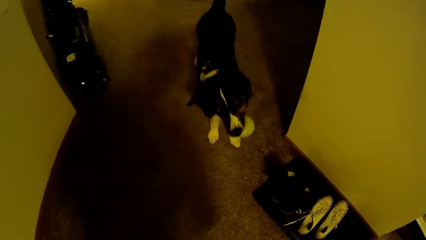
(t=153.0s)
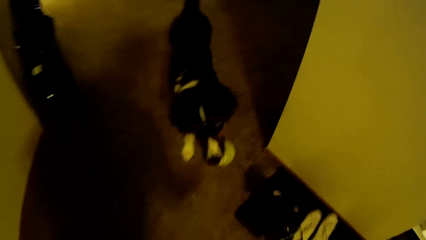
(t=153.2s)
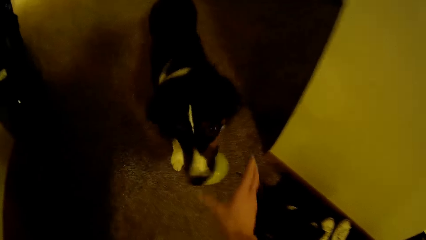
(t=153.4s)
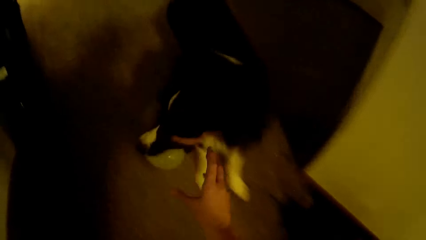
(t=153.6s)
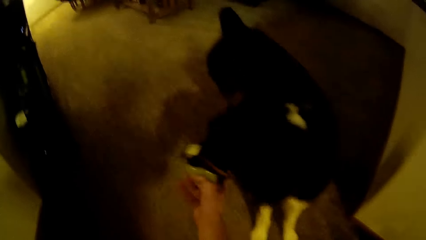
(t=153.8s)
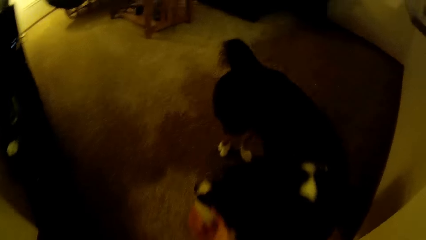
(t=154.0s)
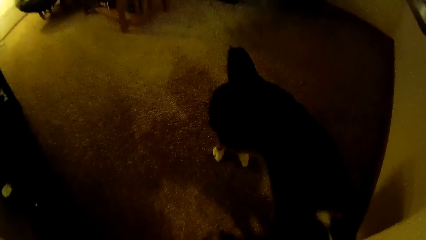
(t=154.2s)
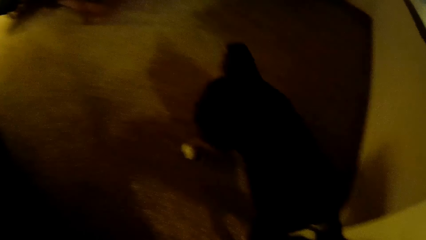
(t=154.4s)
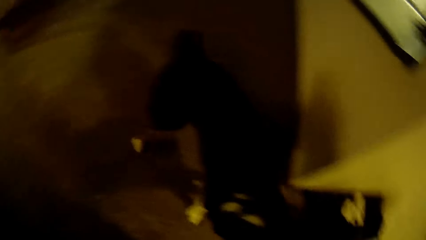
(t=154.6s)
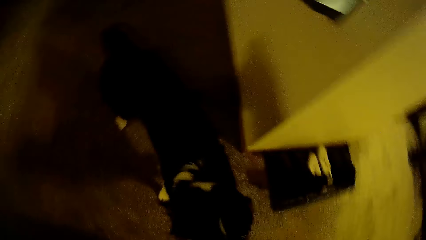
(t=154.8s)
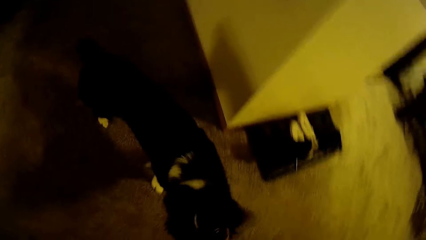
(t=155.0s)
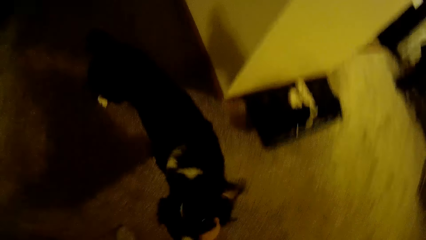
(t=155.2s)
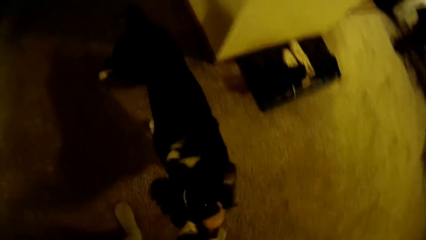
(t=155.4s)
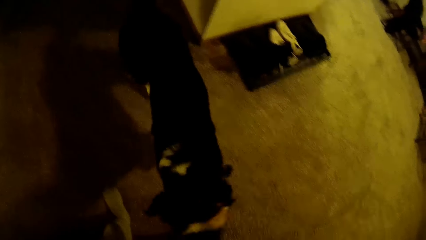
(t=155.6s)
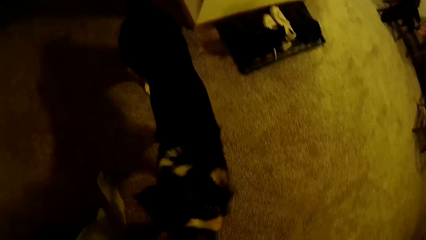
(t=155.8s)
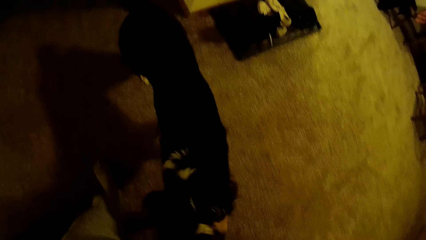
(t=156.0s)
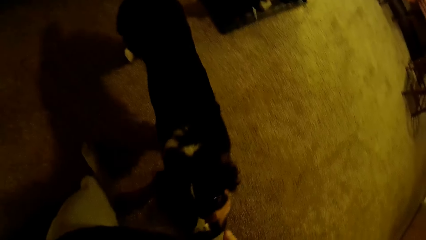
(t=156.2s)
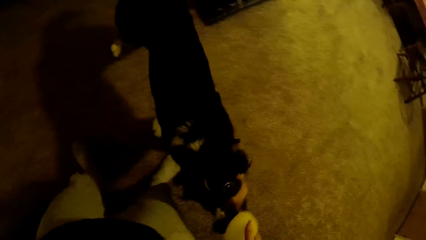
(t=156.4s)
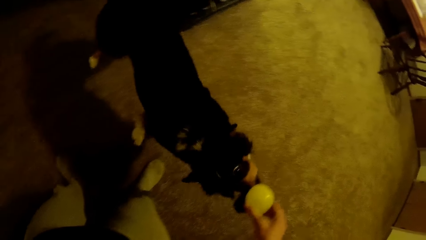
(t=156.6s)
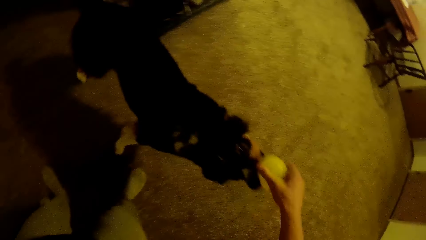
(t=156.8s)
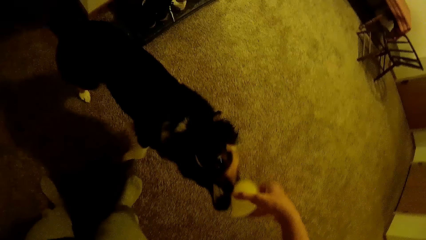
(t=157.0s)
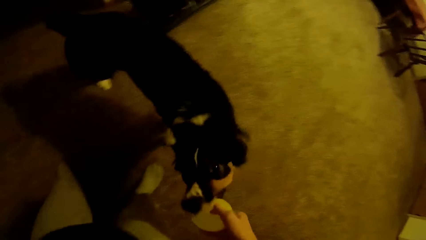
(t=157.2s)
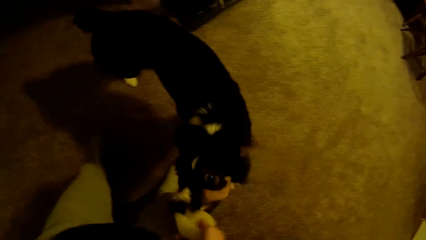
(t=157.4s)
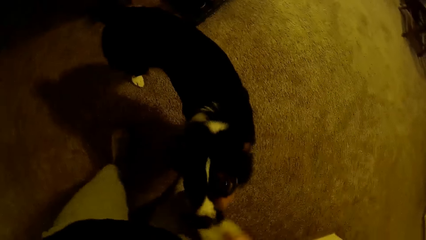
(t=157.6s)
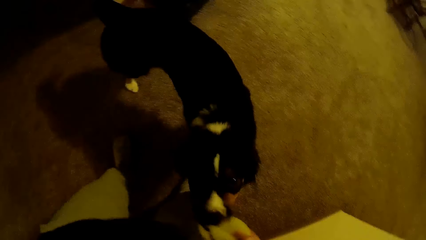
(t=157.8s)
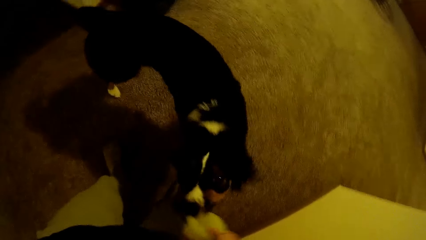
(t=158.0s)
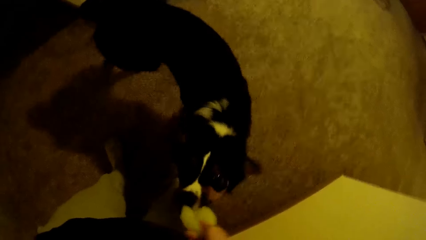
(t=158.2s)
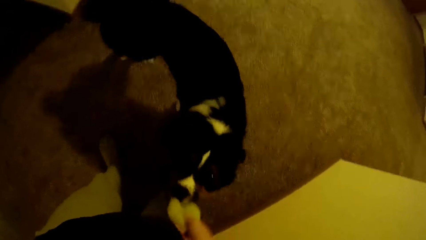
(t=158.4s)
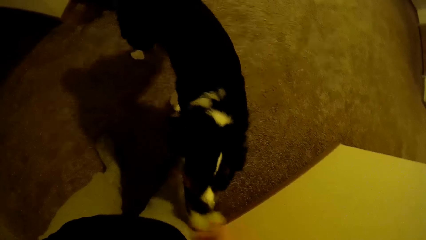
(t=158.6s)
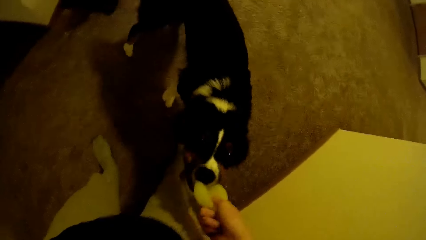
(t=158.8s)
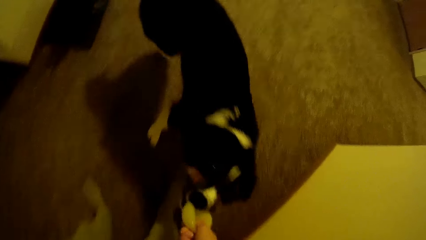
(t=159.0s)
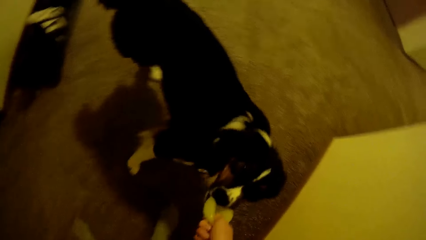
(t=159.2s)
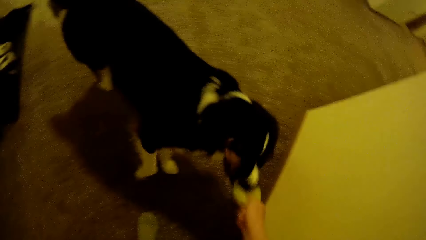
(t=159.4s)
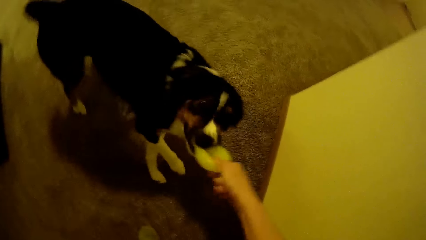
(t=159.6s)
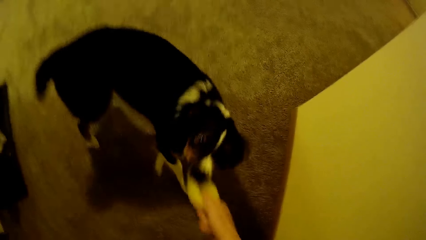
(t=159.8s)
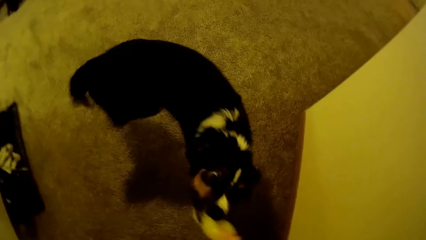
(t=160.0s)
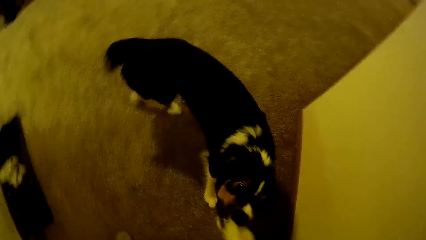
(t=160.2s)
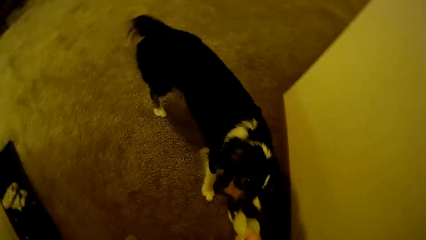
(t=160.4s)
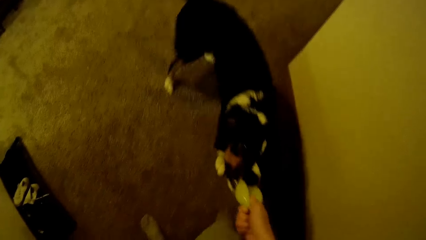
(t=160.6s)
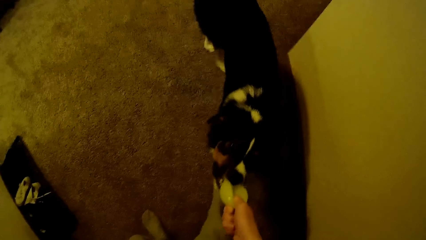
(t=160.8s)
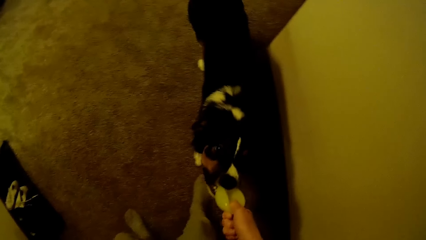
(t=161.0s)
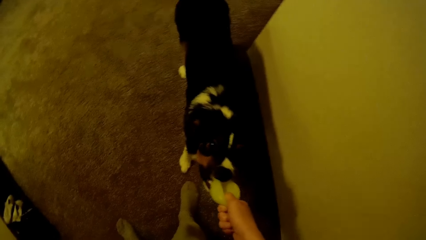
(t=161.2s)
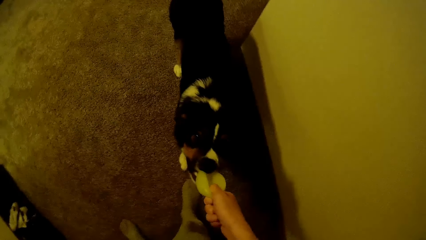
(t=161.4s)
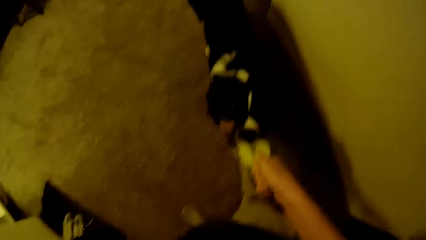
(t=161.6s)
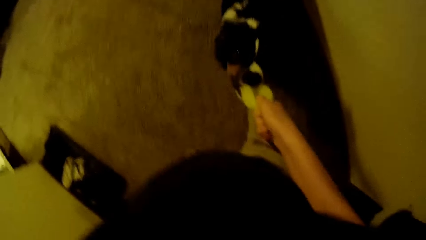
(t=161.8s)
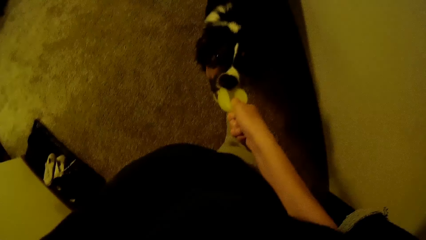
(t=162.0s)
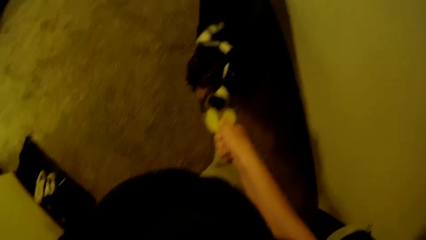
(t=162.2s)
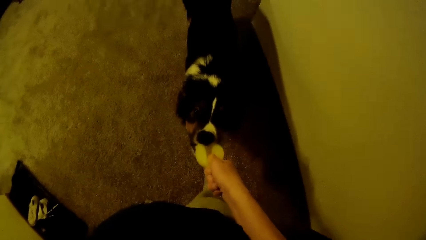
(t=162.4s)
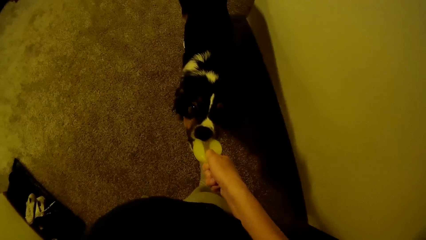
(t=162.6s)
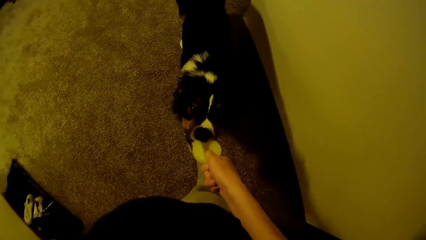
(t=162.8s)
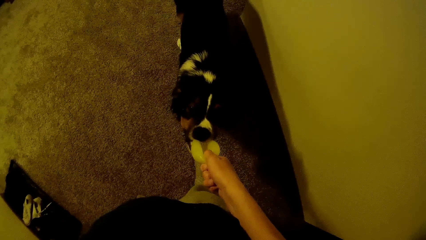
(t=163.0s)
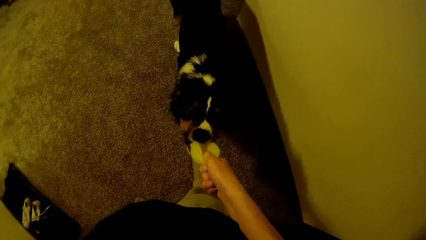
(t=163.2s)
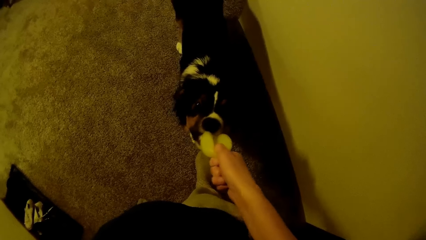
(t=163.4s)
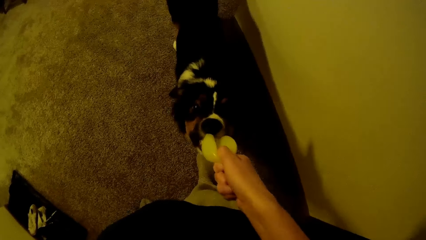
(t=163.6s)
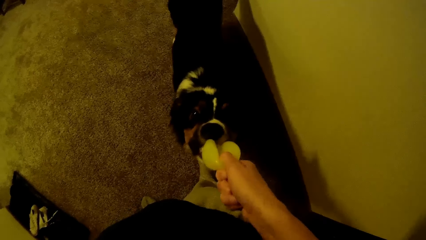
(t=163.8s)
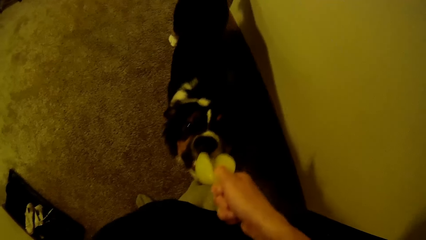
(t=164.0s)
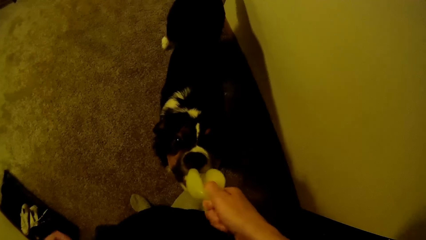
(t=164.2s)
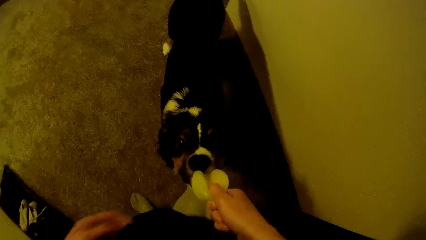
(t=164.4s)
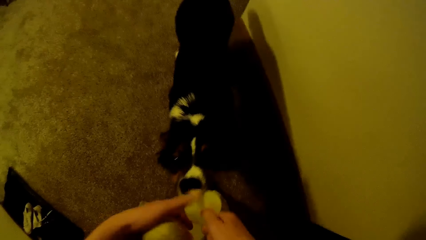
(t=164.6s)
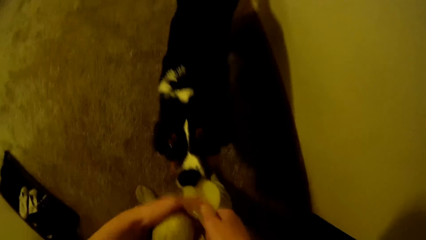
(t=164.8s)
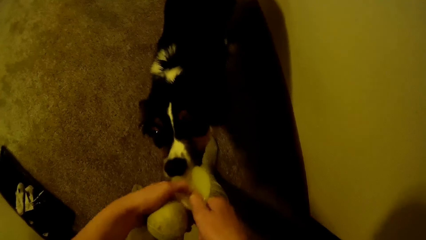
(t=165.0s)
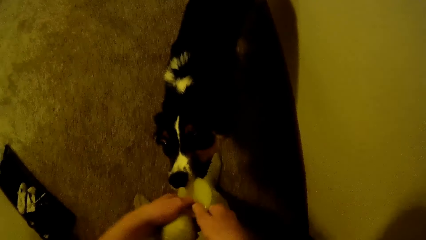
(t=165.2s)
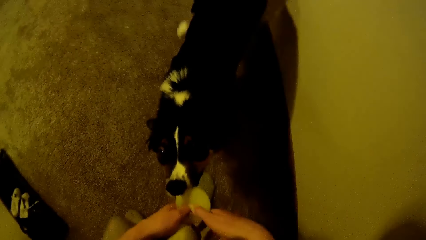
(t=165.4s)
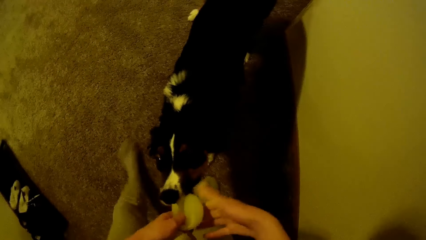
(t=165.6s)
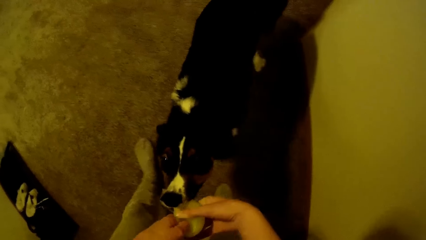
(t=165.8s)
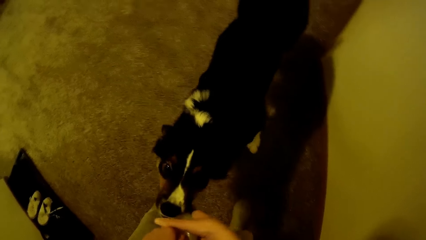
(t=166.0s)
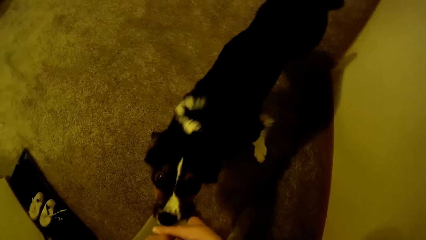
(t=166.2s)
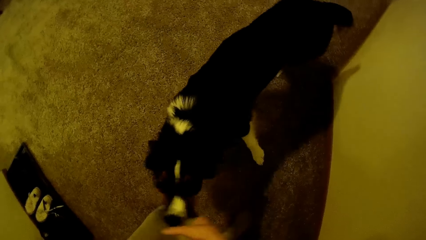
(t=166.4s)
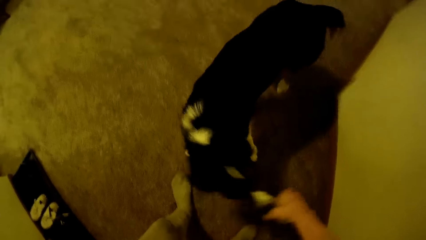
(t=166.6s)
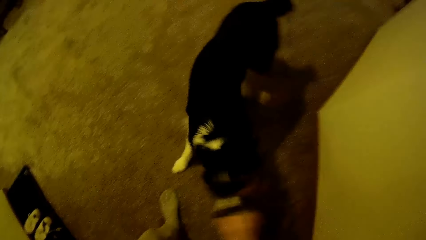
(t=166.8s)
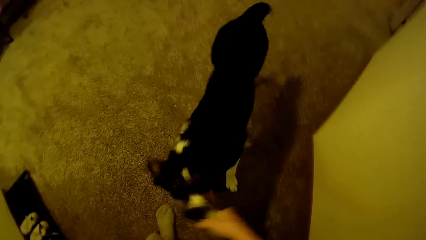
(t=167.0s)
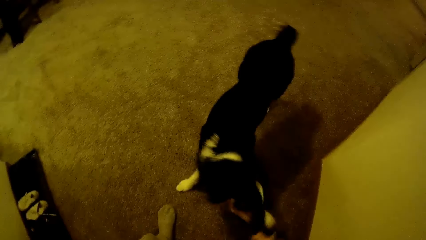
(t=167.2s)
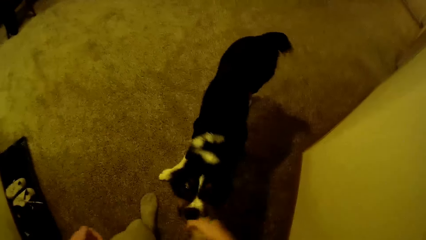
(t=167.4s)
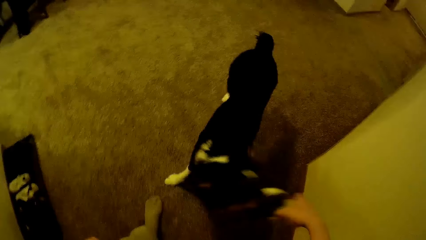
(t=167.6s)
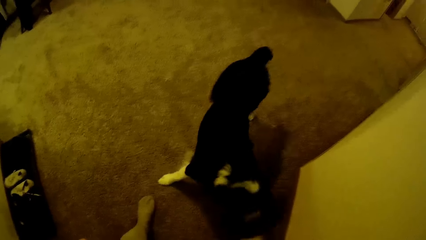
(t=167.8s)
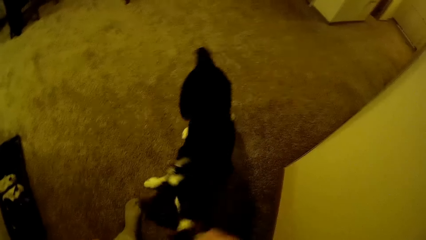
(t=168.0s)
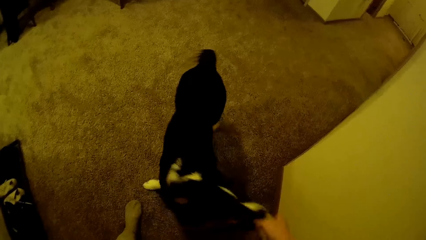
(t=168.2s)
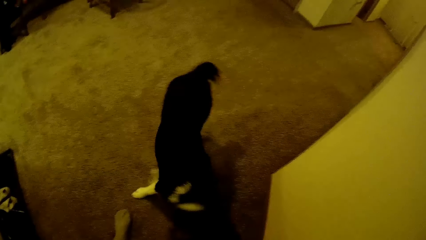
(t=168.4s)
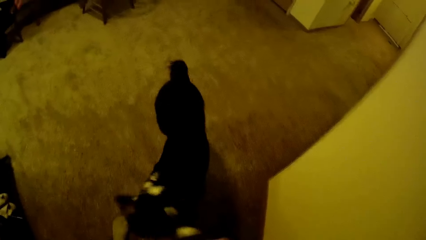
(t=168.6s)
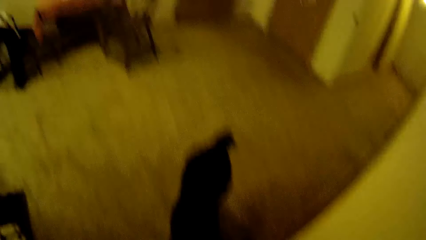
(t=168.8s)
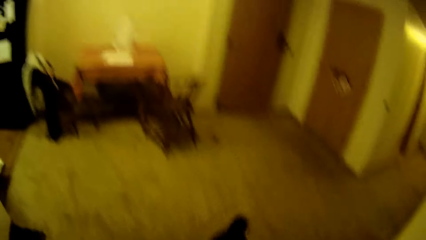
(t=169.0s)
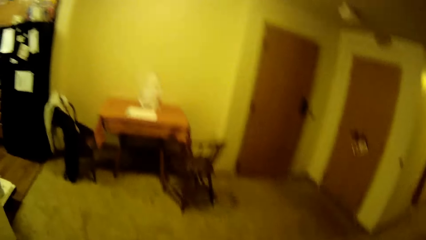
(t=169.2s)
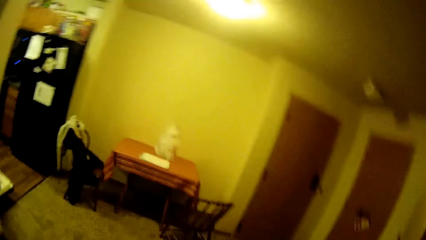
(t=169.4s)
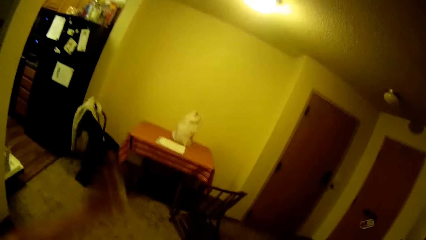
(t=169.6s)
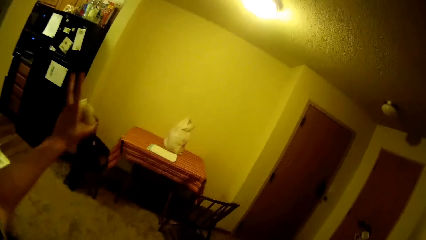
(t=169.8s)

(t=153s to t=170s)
The camera wearer attempts to retrieve the green ball from the dog's mouth. They pull the ball from the dog's mouth.
